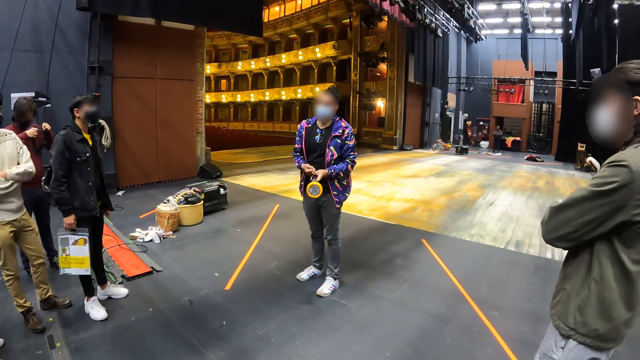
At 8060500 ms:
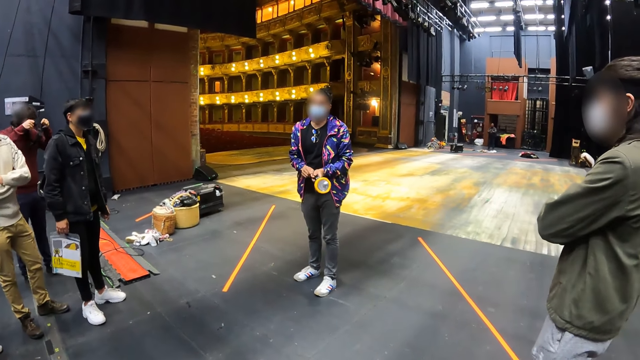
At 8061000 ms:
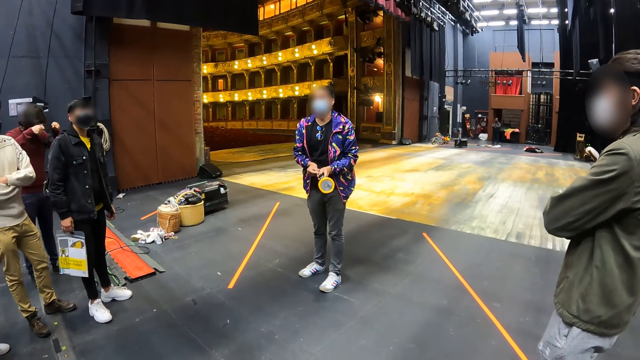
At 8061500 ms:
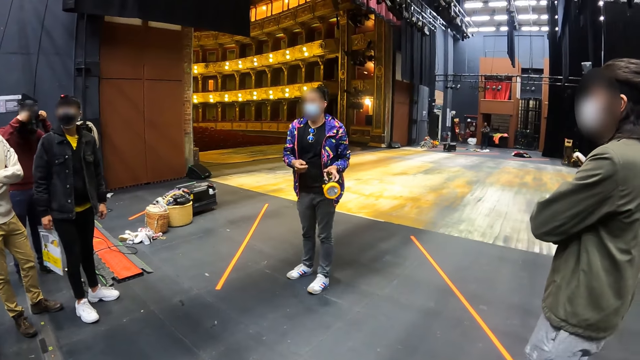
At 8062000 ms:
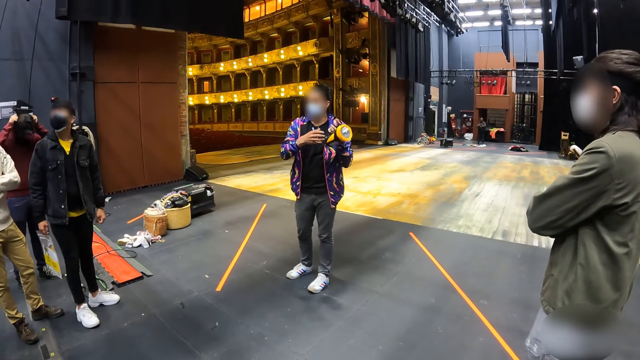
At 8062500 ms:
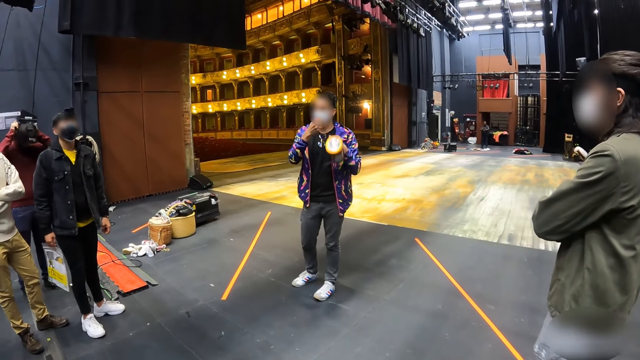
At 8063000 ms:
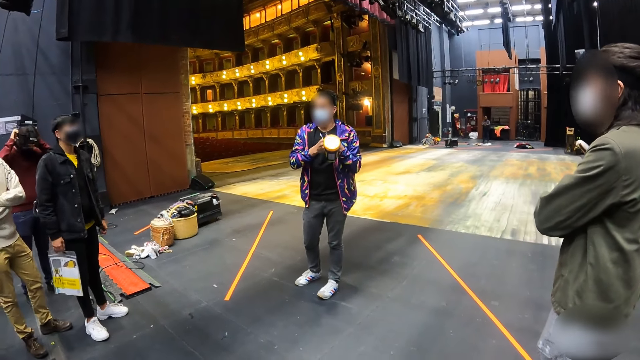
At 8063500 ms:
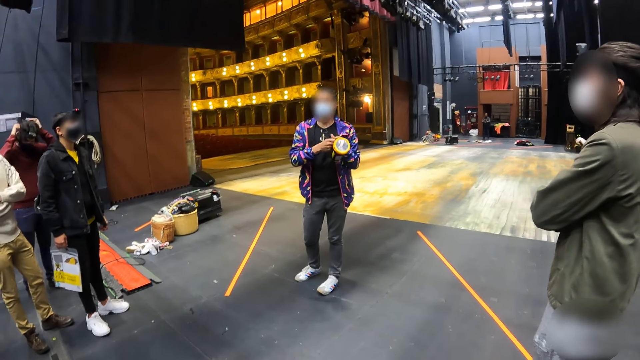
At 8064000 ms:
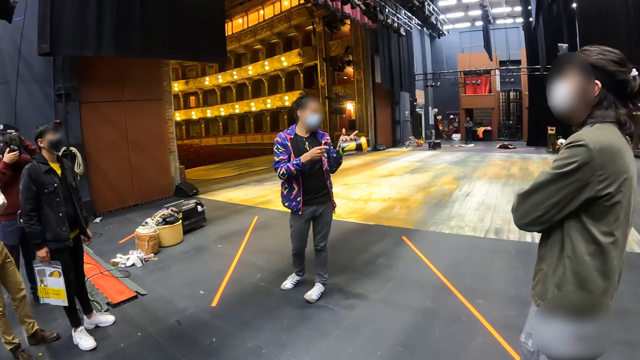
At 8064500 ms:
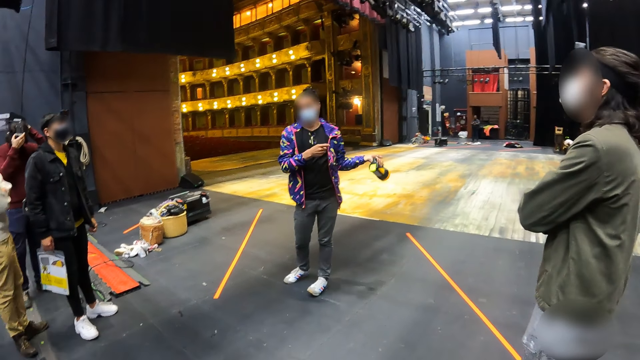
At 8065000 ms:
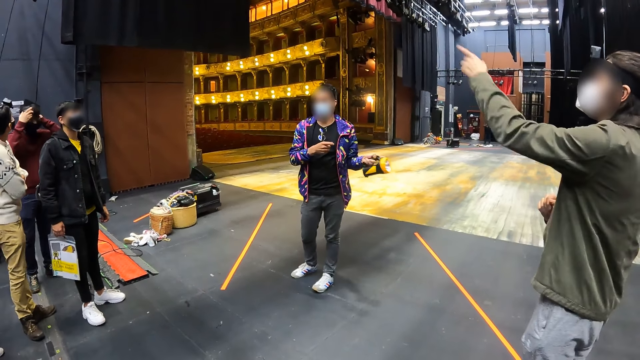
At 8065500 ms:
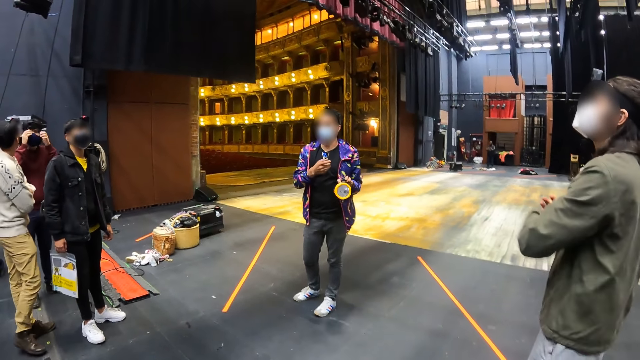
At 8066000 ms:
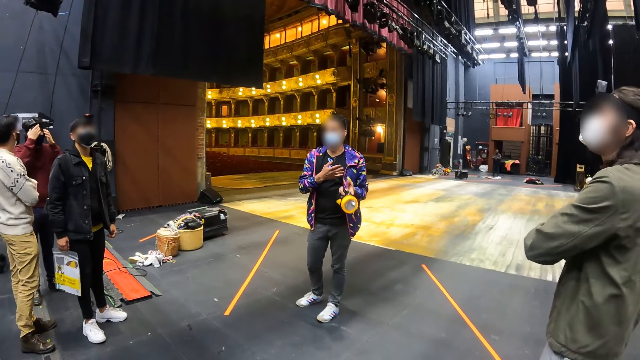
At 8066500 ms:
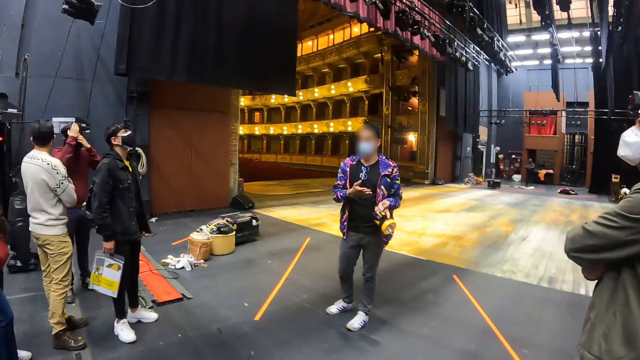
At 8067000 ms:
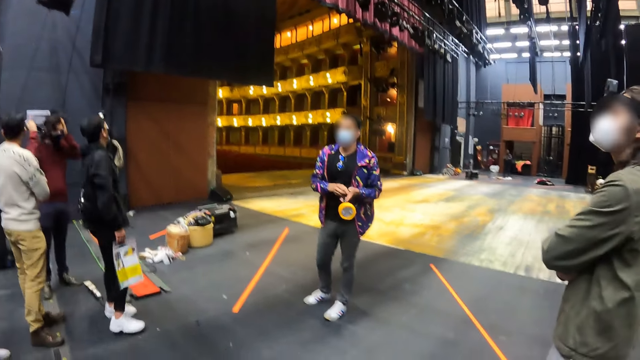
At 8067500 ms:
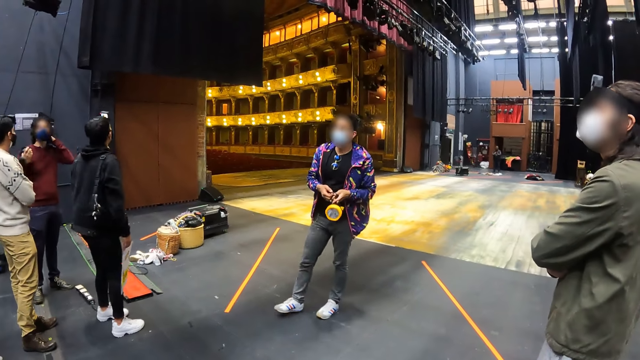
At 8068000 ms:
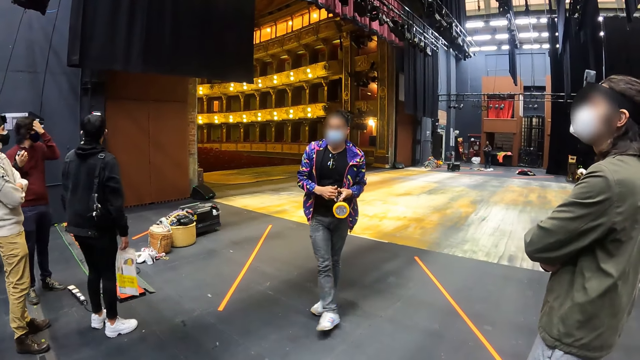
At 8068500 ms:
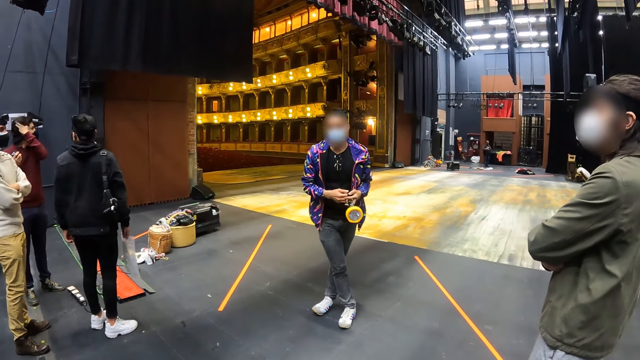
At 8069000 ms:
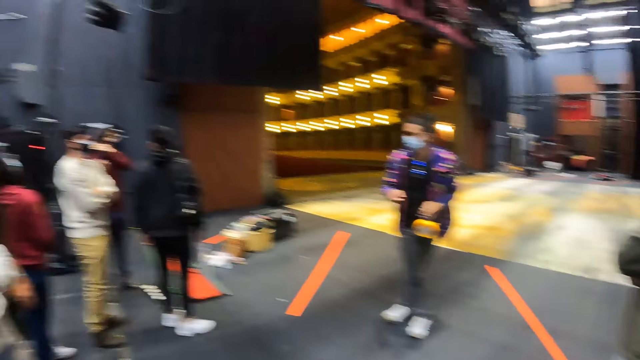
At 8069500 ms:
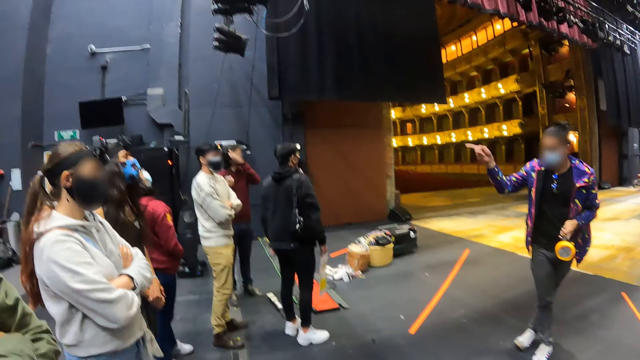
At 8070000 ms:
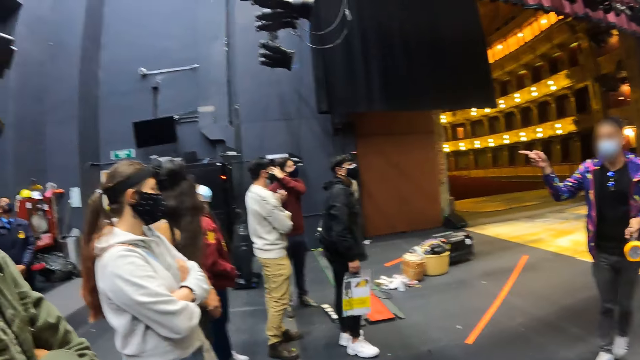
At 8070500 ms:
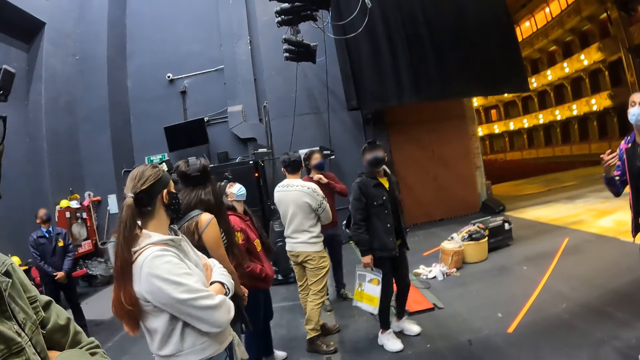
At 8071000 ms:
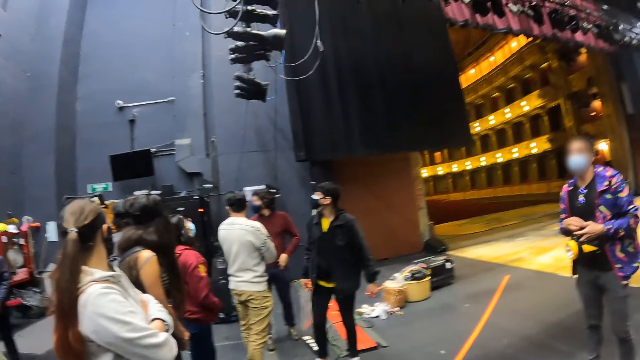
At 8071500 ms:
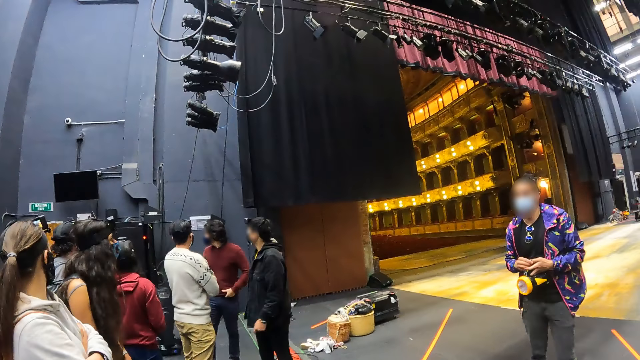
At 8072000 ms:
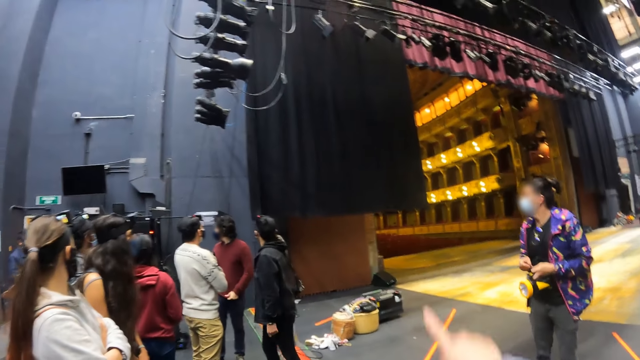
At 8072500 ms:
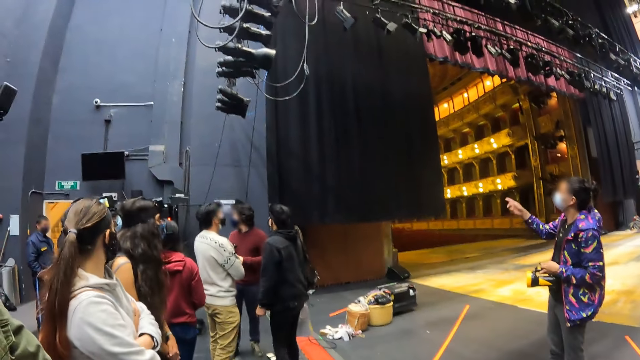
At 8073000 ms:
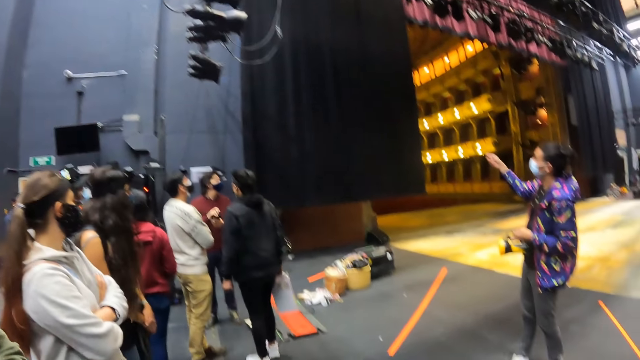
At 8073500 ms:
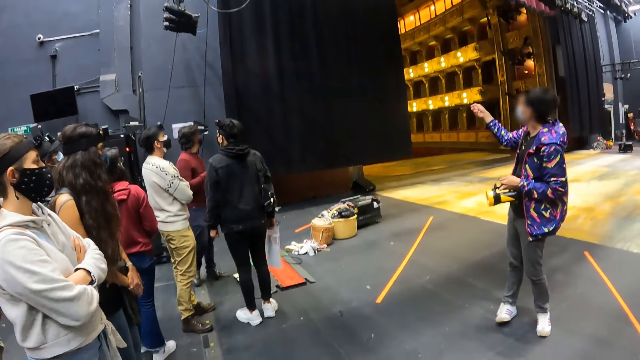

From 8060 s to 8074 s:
The camera wearer looks around the auditorium stage.

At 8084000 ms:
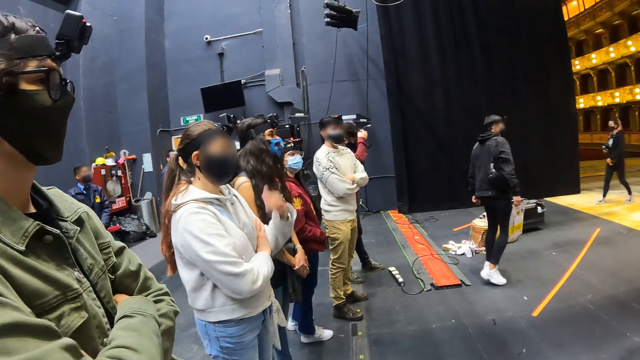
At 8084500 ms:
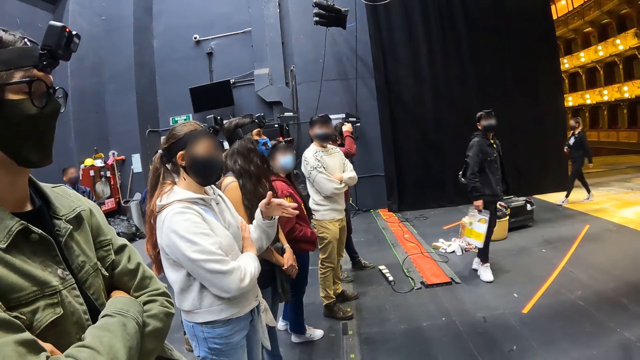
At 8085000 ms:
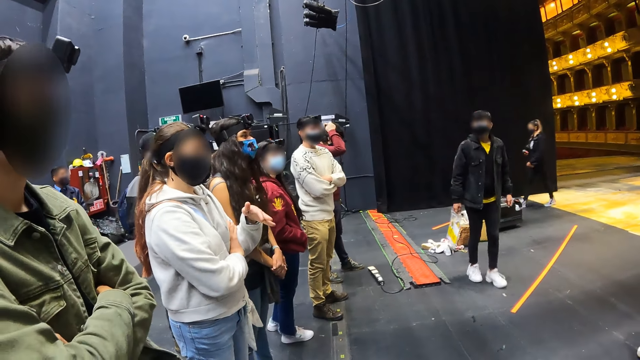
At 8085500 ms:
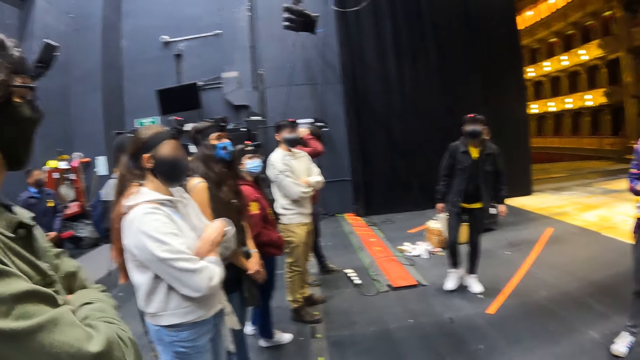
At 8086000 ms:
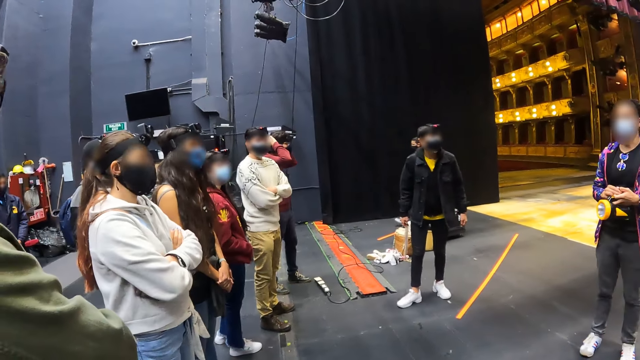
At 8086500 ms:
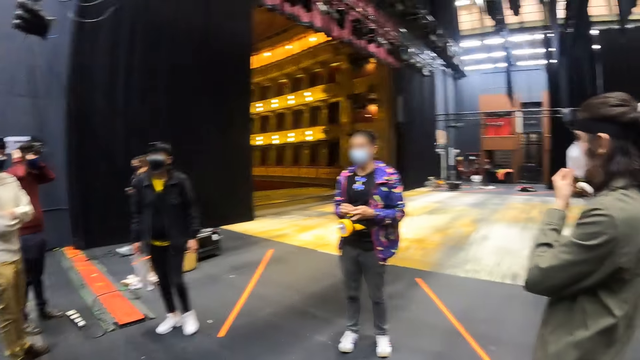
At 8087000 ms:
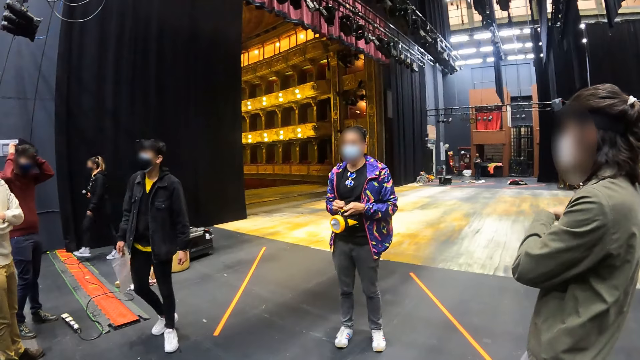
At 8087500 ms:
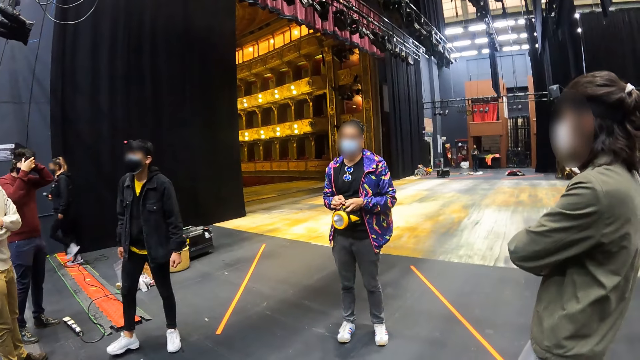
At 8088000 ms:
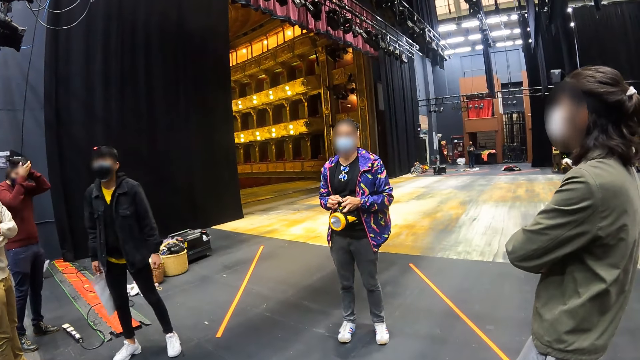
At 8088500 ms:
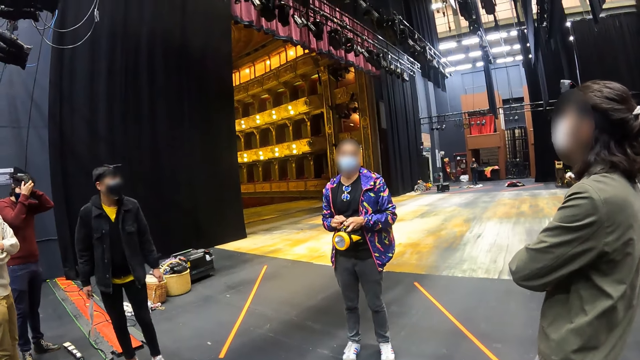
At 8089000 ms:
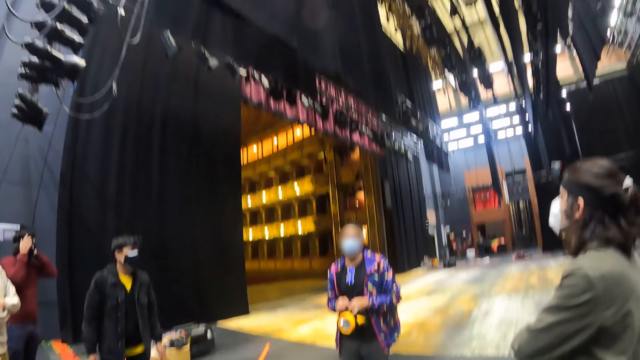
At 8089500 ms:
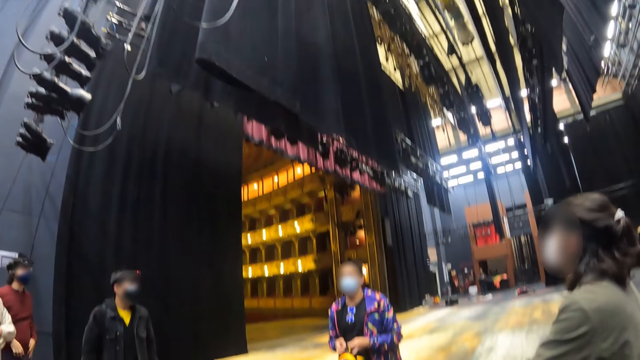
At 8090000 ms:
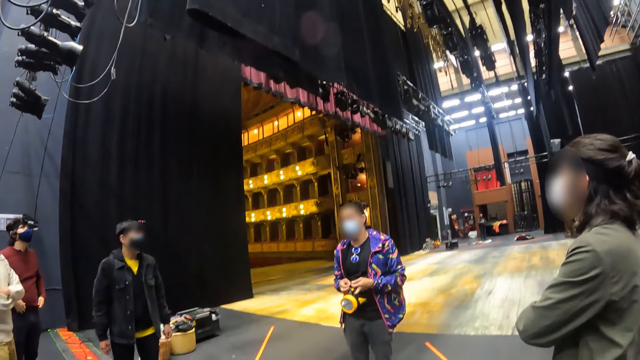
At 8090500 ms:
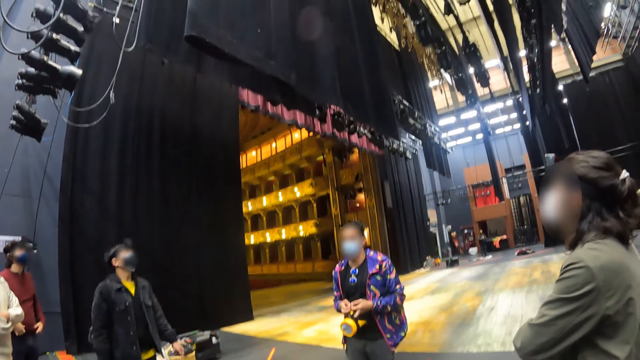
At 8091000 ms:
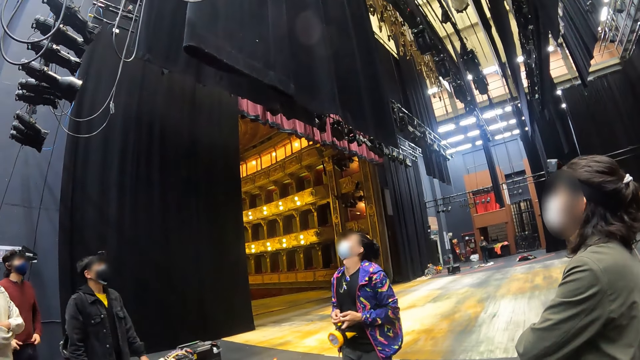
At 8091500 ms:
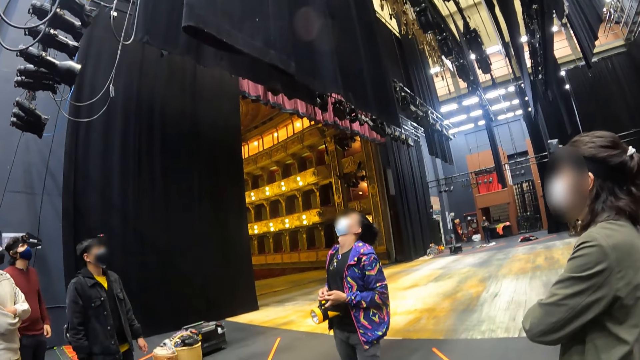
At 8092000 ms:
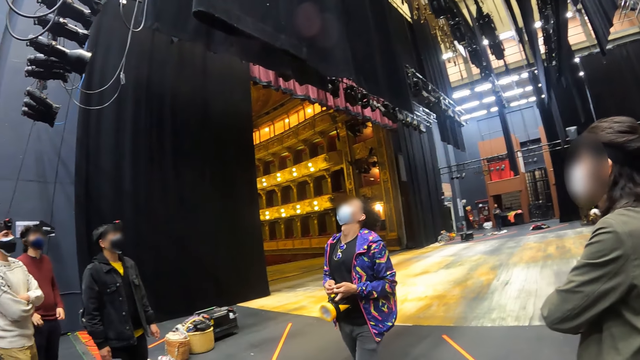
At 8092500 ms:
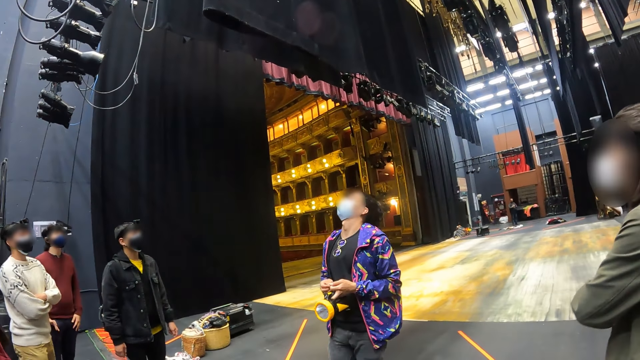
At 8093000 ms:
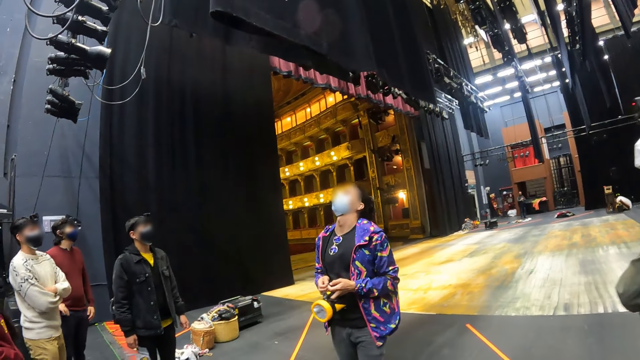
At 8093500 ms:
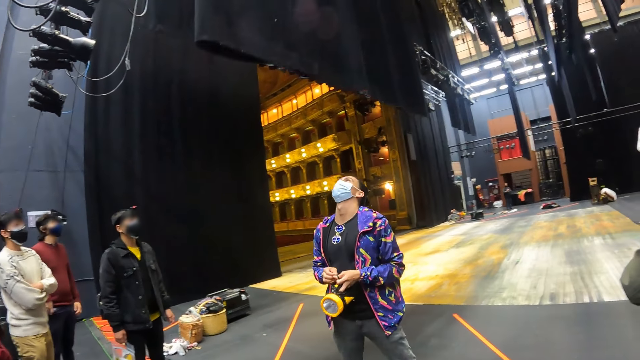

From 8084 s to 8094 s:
The camera wearer looks at the auditorium stage curtain.
